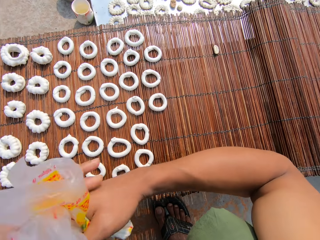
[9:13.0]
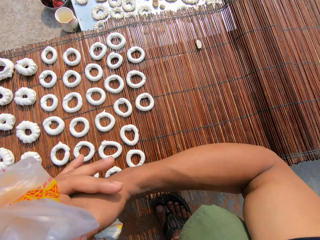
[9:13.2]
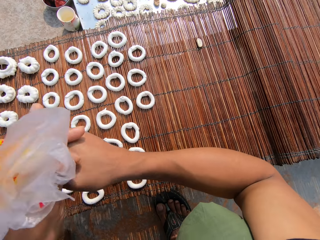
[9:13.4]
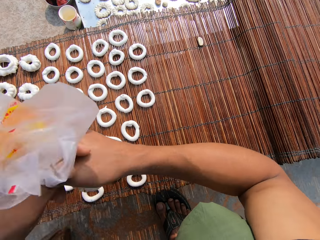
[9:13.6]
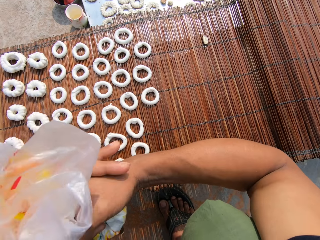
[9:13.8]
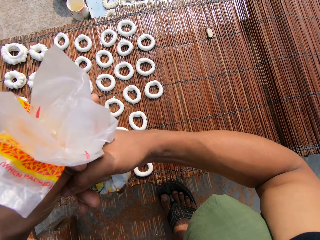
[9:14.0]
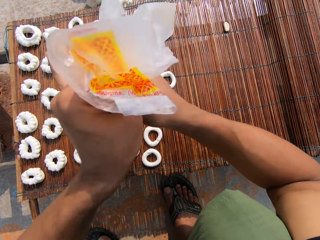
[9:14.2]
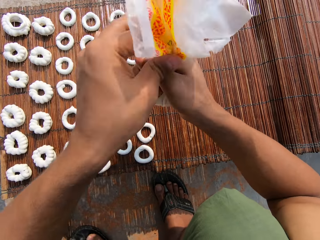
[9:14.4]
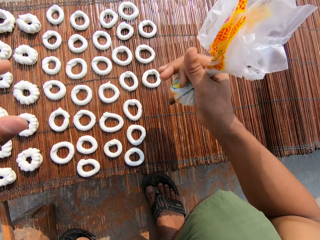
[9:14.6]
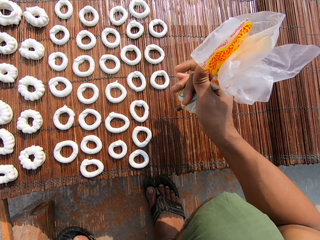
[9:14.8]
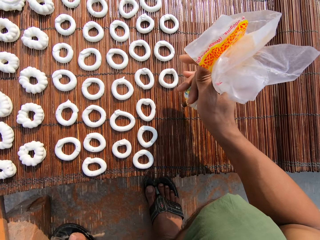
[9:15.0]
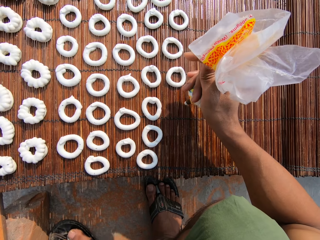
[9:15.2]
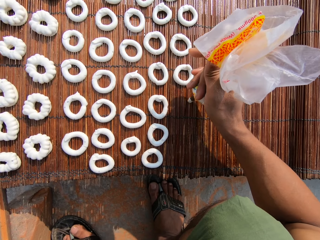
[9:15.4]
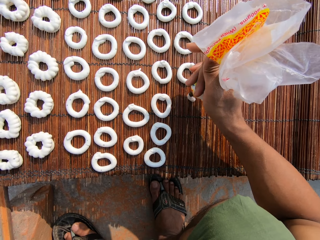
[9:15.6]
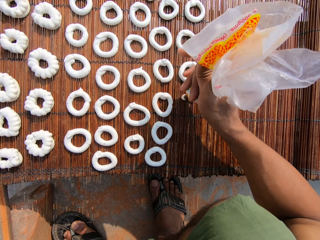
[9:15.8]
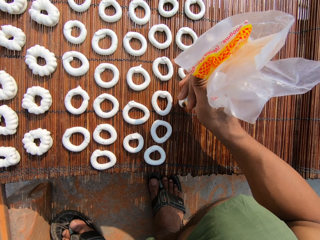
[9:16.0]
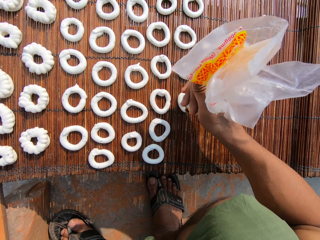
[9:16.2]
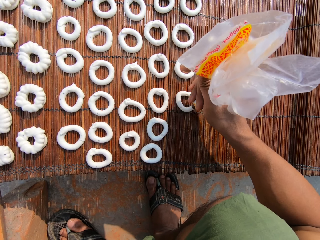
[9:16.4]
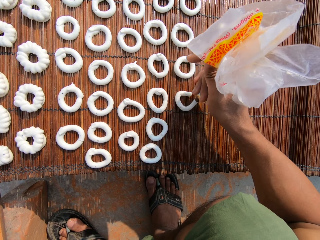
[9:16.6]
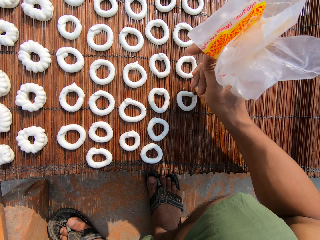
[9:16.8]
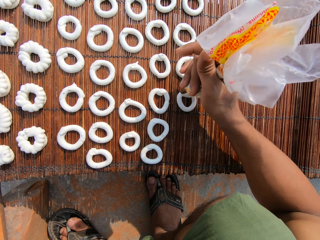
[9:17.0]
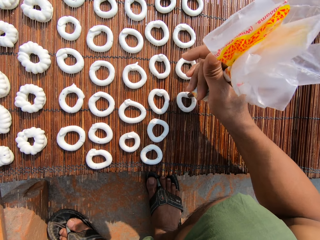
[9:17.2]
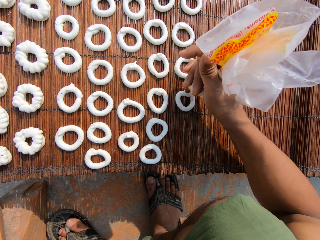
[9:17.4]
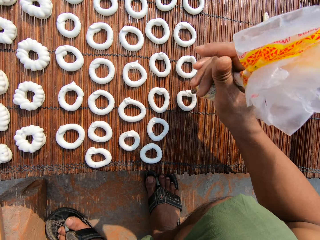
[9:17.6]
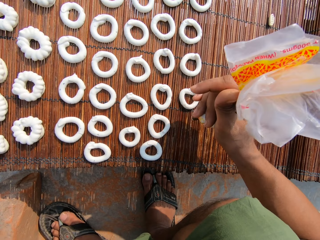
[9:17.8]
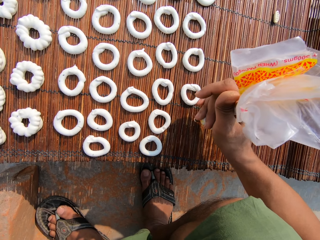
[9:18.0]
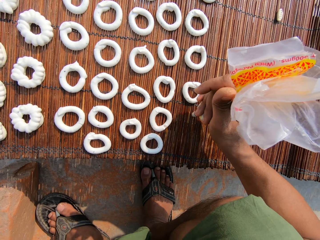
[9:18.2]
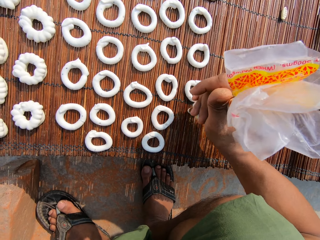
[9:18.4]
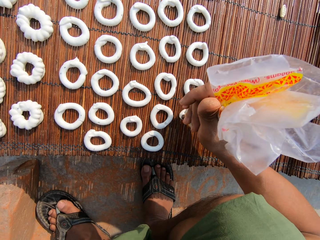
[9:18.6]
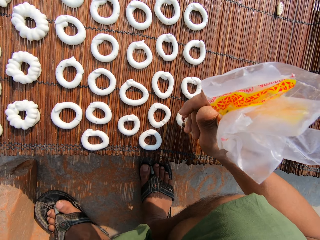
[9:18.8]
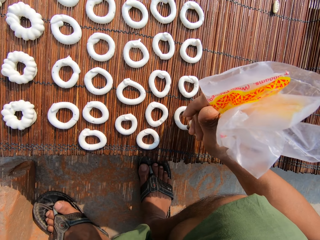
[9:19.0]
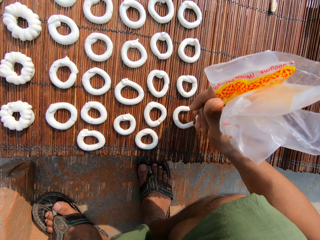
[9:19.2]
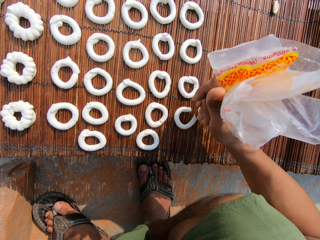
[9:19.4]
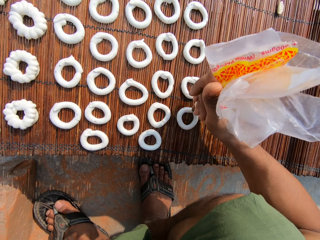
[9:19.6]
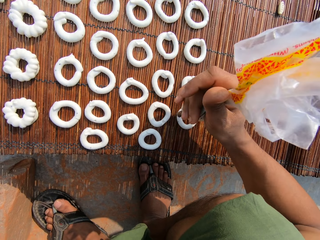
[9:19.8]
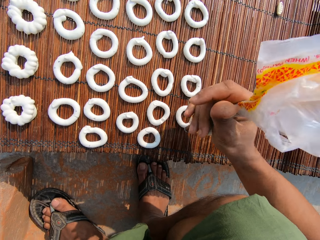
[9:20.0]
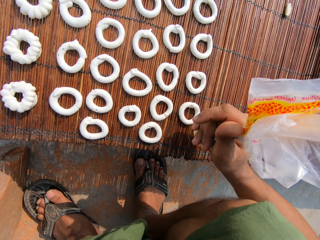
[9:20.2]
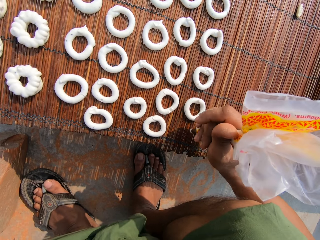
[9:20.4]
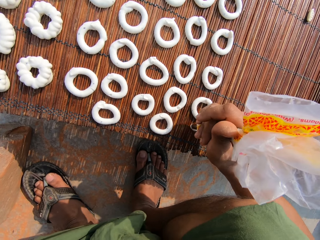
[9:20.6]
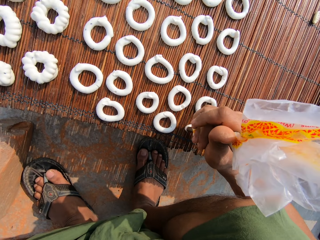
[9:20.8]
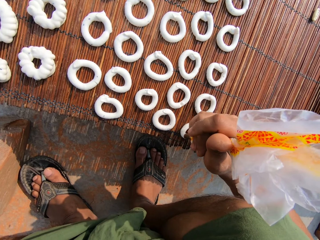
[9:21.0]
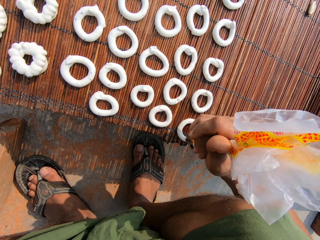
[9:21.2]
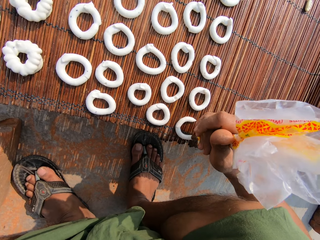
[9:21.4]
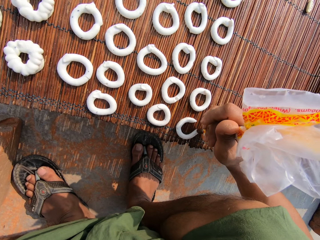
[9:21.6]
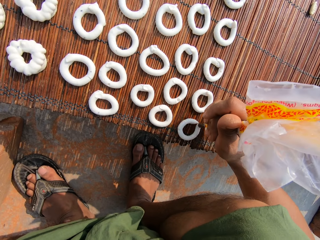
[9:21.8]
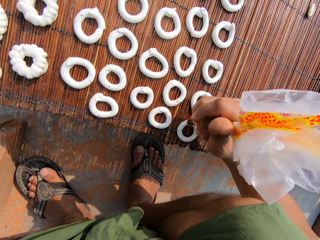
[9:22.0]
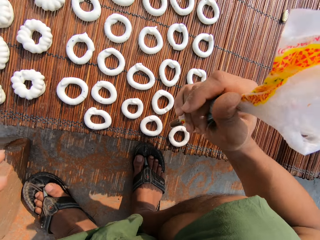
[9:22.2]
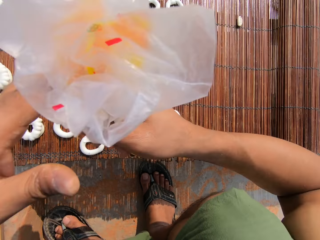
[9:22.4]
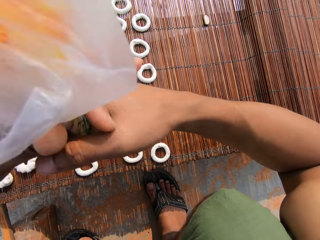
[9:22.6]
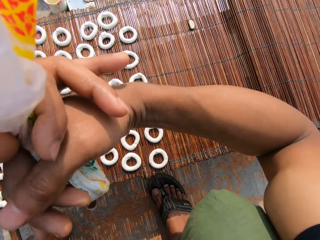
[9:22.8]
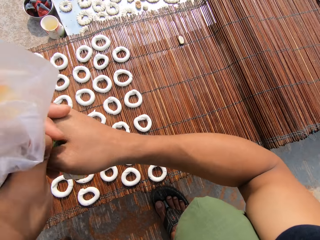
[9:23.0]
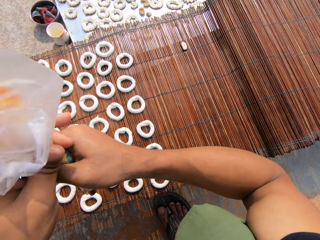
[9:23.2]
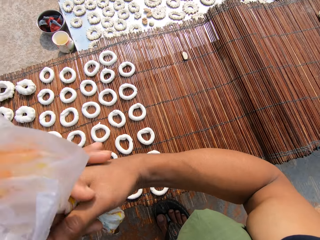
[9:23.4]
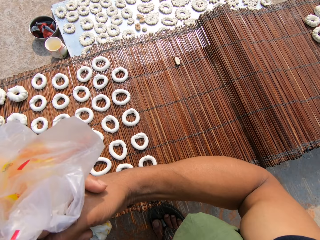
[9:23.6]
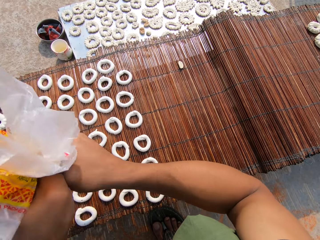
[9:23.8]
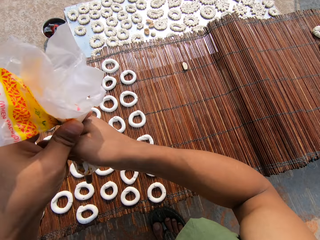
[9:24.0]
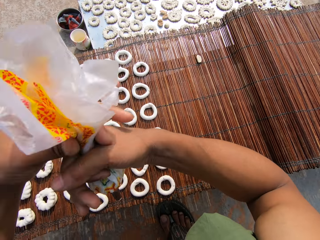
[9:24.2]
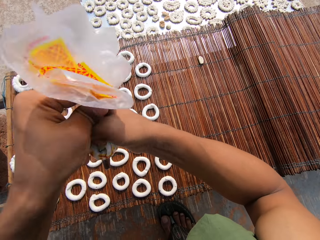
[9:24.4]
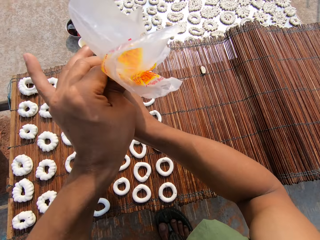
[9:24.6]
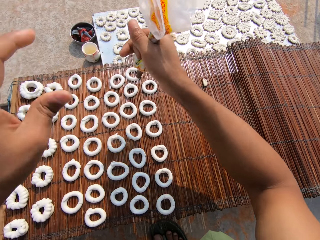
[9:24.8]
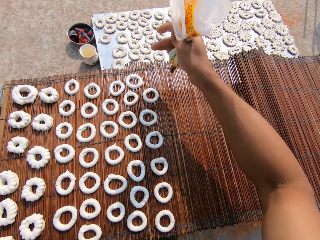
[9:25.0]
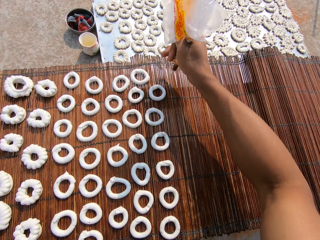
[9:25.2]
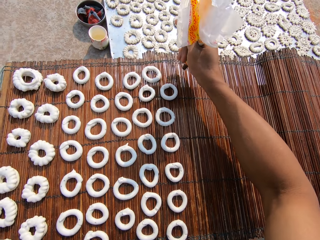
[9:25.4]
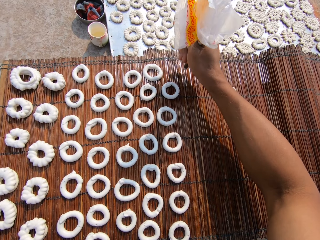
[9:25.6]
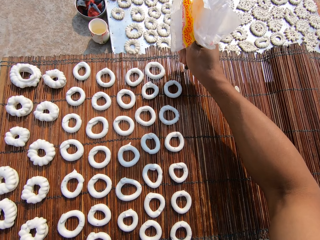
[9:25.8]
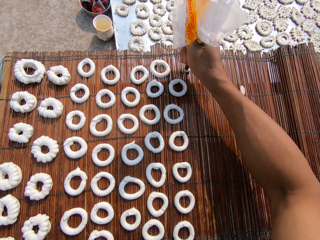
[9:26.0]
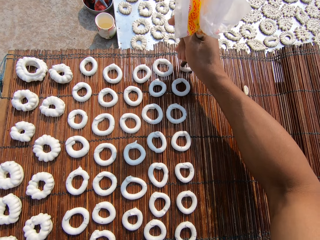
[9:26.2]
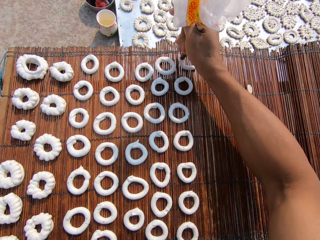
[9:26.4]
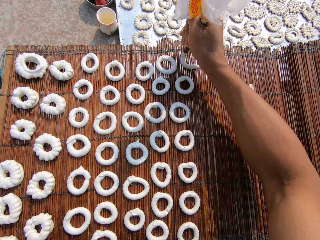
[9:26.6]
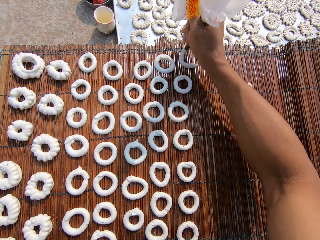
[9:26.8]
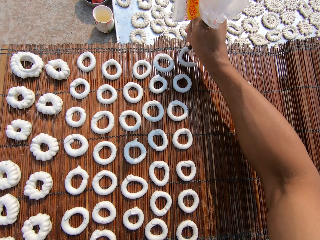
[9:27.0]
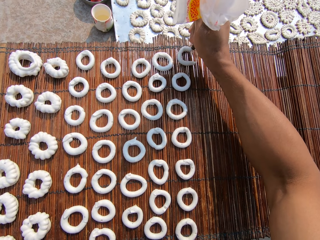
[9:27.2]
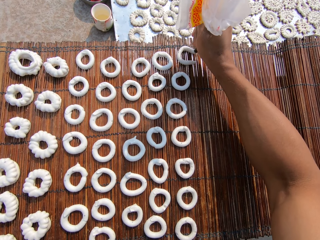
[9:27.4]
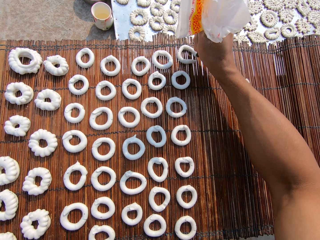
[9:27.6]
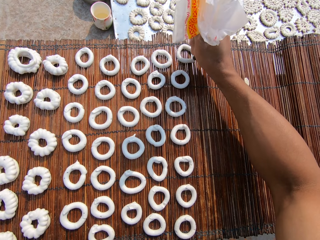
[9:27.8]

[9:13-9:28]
The camera wearer adjusts the plastic bag in her right hand with her left hand. She draws a circular pattern on the mat with the candy paste from the plastic bag in her right hand. She does so repeatedly. She adjusts the plastic bag in her right hand with her left hand. She draws a circular pattern on the mat with the candy paste from the plastic bag in her right hand.

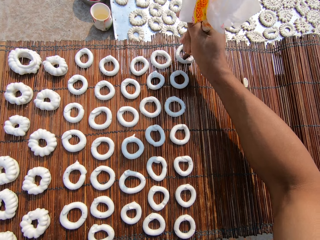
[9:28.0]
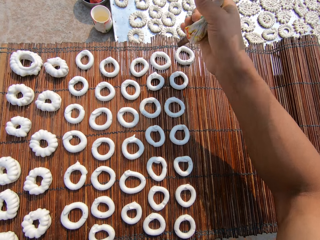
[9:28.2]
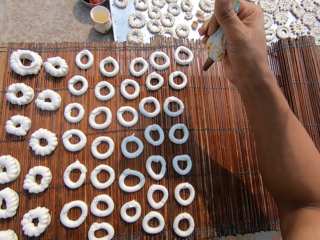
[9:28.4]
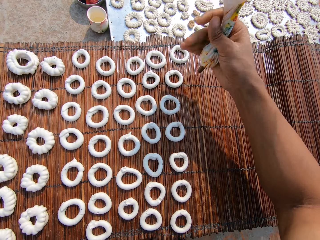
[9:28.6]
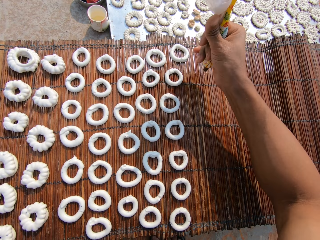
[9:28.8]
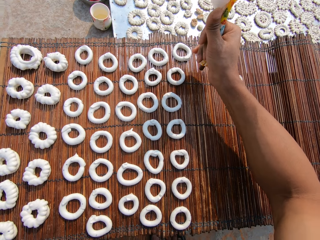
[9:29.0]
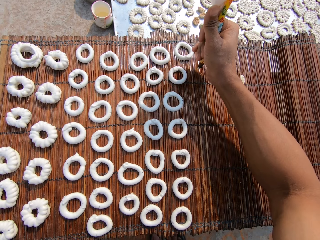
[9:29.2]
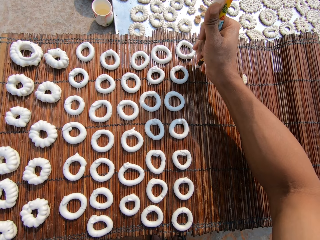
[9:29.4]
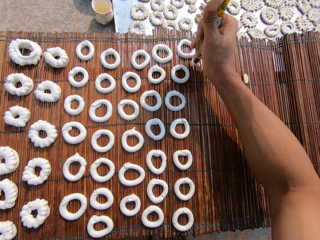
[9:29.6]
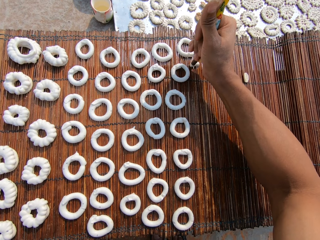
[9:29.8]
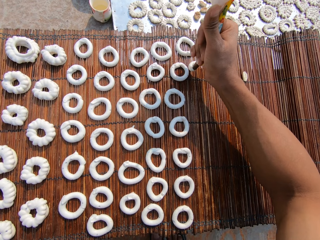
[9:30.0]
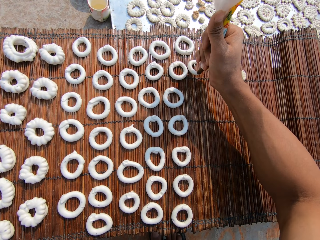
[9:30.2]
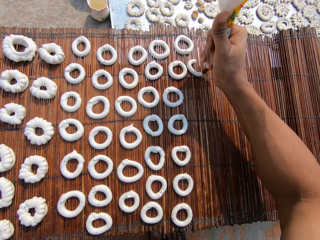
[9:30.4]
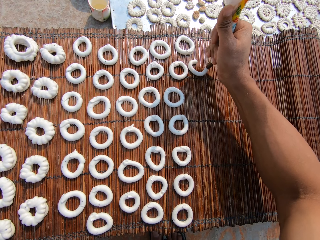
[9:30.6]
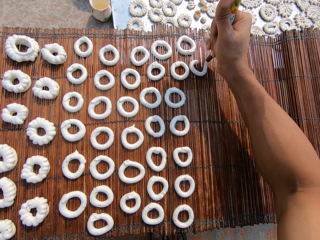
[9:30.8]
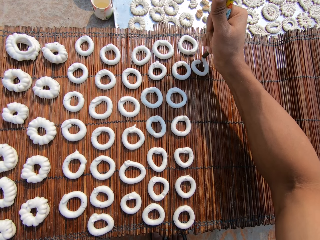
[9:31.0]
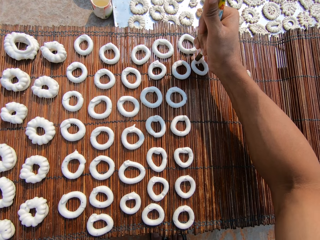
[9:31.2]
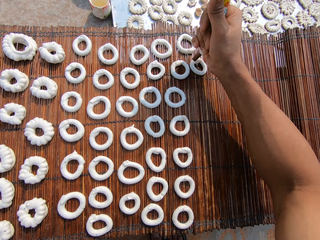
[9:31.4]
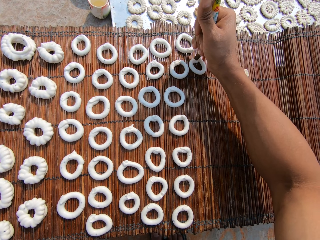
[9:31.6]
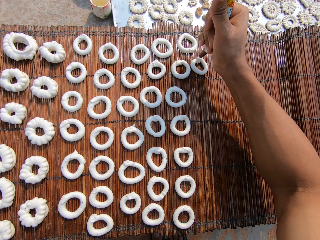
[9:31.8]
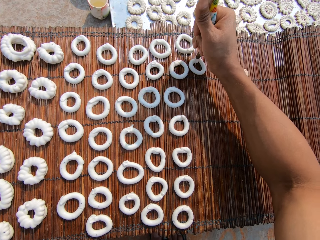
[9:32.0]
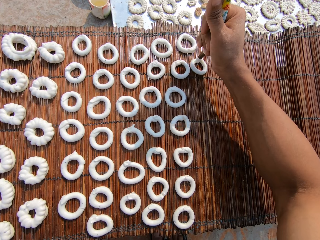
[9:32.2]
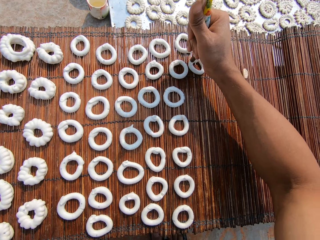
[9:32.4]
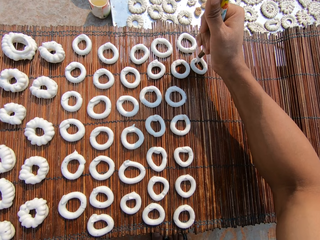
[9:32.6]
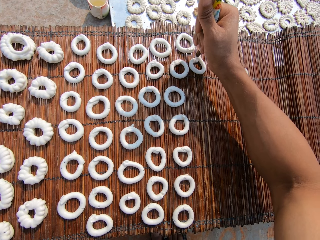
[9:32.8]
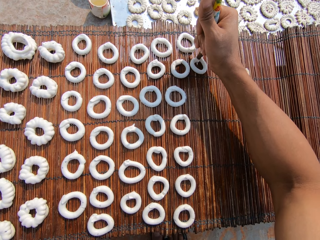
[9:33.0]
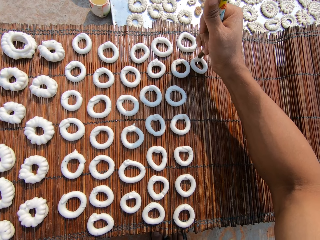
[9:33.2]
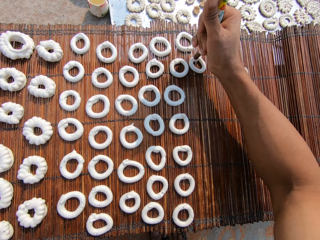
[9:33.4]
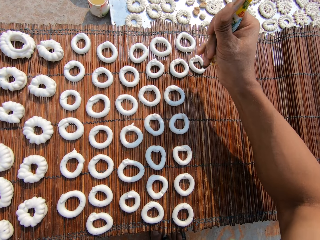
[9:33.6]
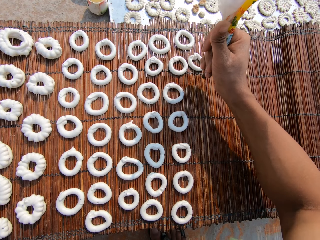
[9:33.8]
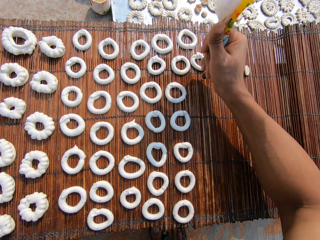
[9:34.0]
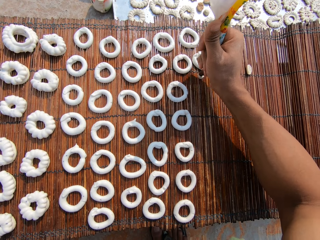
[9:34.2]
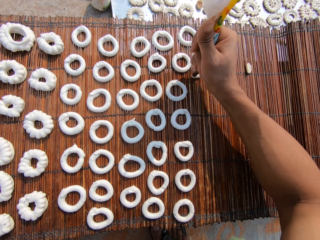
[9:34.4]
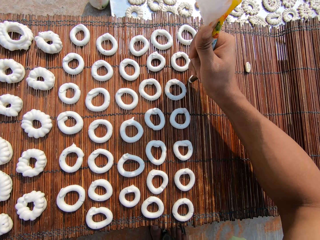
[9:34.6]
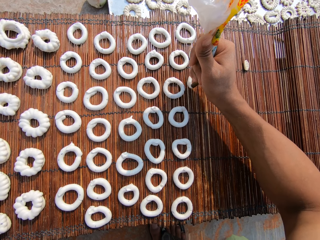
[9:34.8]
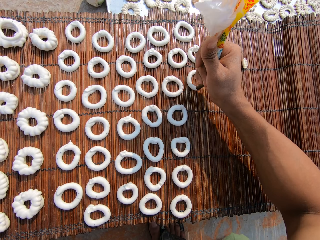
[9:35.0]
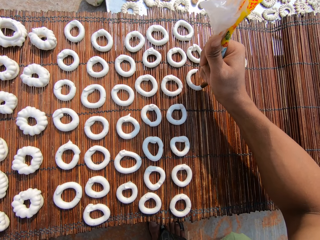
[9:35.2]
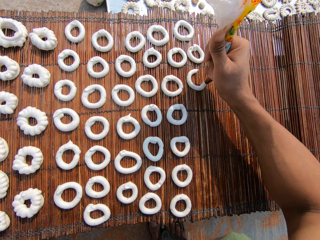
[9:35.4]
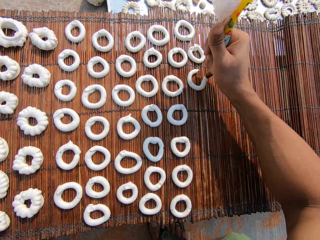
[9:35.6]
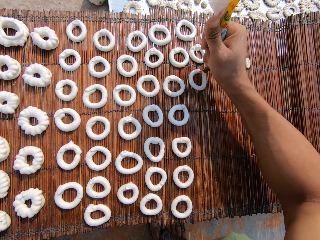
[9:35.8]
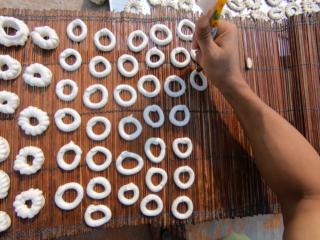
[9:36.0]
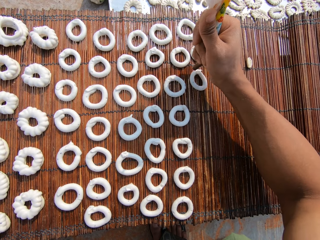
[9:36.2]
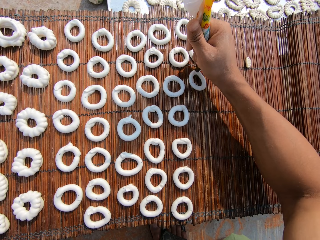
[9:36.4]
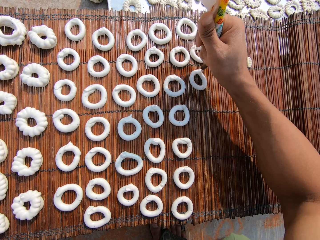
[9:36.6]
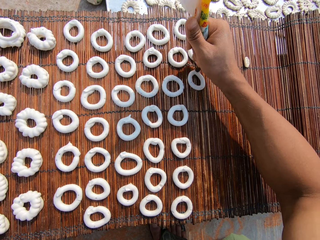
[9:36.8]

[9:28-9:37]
The camera wearer draws a circular pattern on the mat with the candy paste from the plastic bag in her right hand. She does so again.
